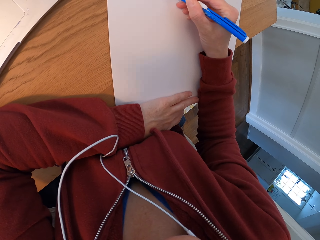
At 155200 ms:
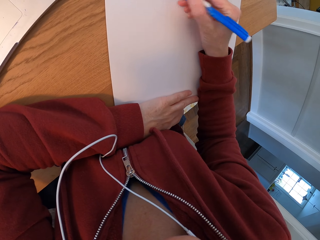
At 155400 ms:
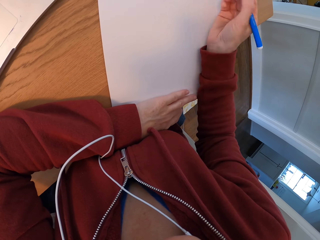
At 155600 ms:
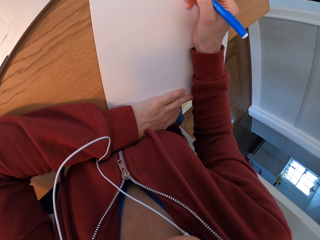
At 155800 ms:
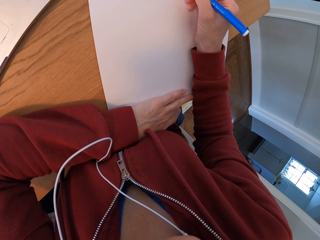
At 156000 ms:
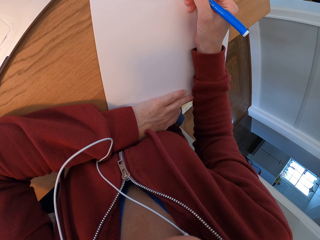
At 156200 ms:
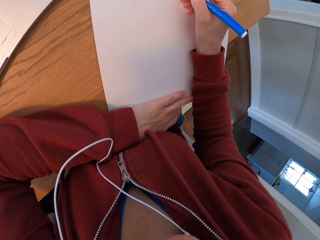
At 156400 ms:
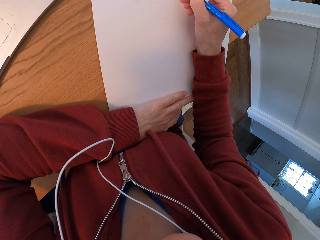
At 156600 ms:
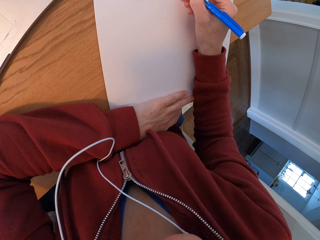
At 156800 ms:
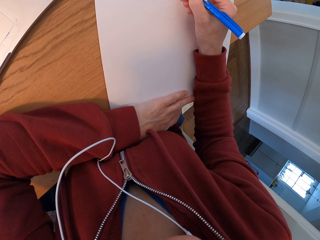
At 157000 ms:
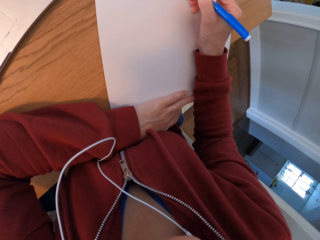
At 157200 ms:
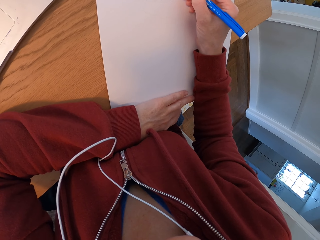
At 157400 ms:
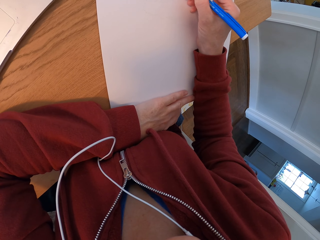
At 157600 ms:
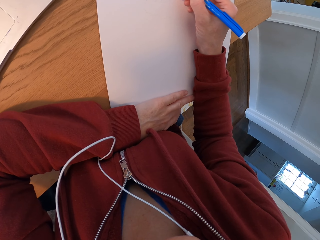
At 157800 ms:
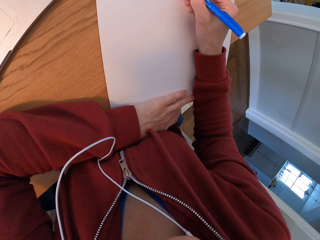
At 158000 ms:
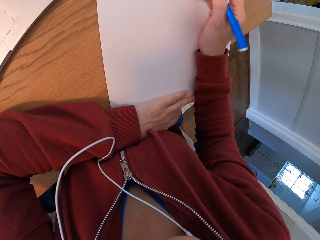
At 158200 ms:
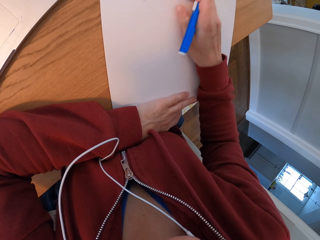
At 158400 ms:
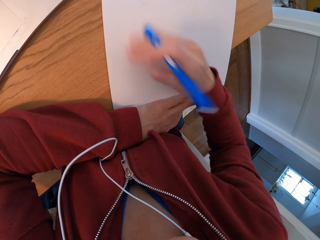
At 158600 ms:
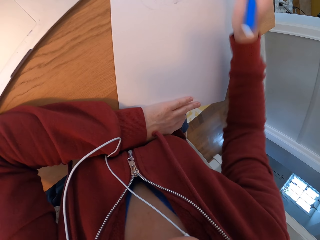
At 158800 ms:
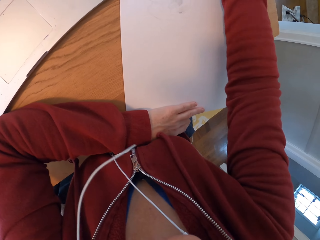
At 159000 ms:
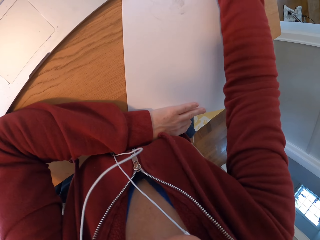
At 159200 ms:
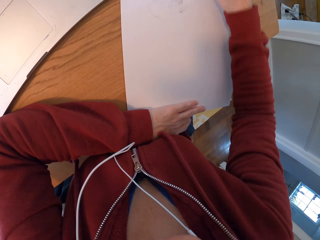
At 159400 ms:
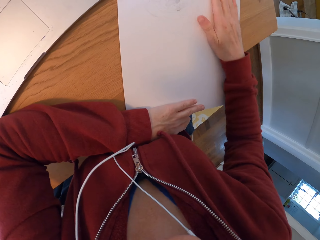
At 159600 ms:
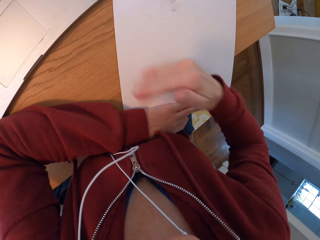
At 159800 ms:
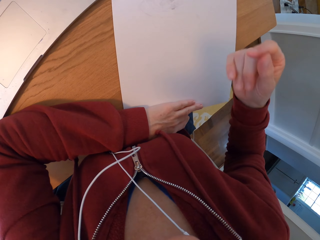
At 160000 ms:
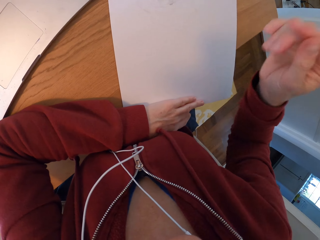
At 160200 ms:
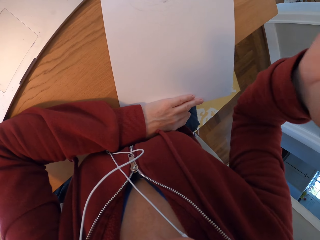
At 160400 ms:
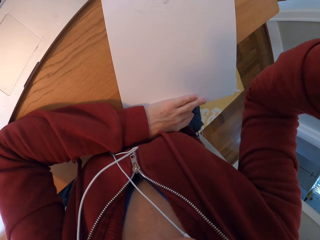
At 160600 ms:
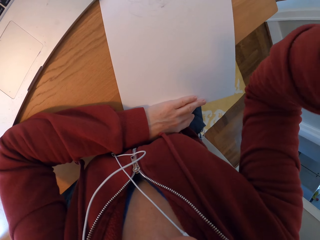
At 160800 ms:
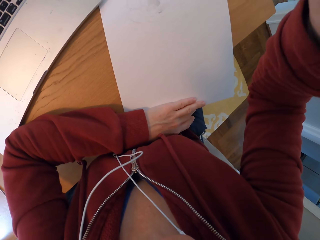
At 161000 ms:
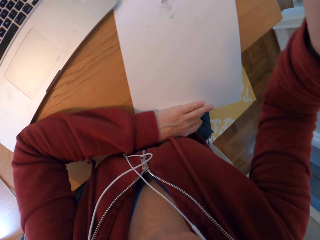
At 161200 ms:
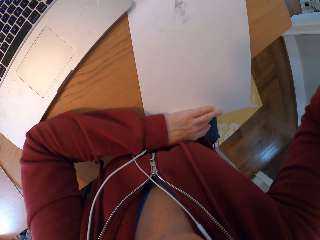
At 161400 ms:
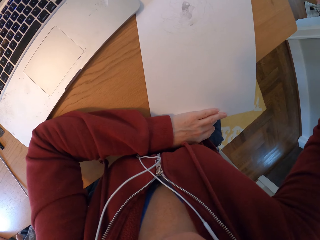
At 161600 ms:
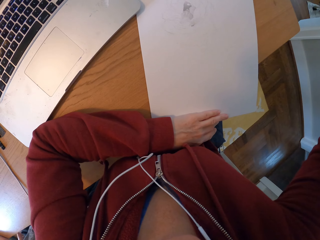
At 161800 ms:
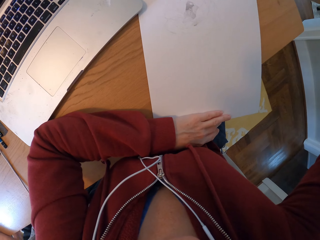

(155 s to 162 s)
The camera wearer holds the pen. They draw on the paper. They wipe the paper. They put the pen down. They wipe the paper. They lift the hand.
